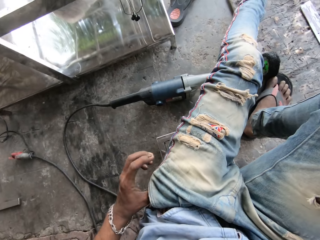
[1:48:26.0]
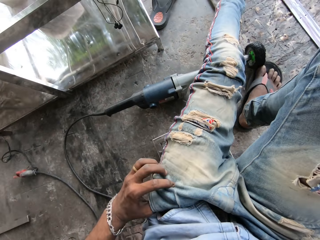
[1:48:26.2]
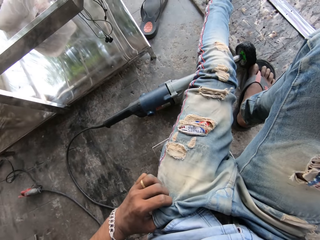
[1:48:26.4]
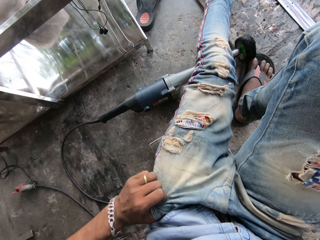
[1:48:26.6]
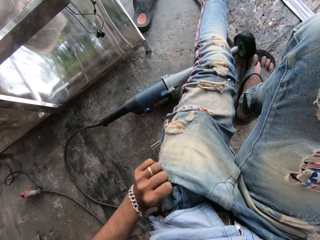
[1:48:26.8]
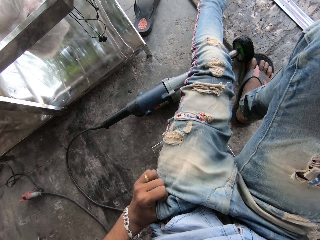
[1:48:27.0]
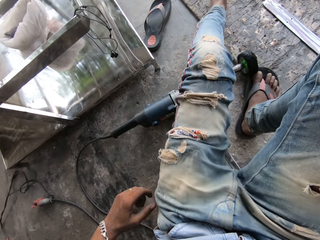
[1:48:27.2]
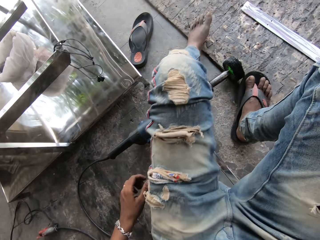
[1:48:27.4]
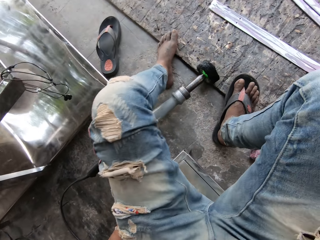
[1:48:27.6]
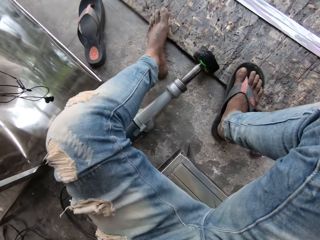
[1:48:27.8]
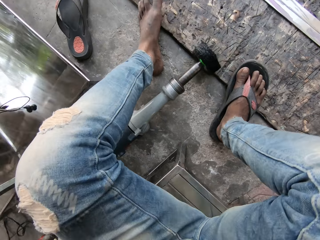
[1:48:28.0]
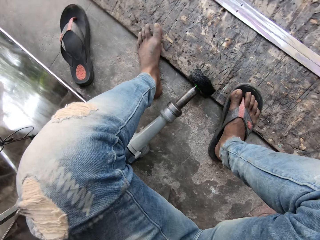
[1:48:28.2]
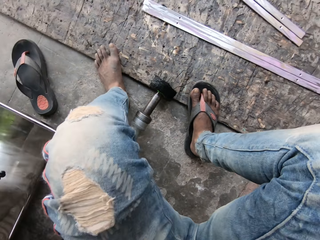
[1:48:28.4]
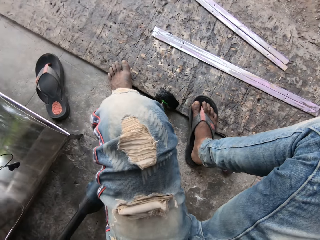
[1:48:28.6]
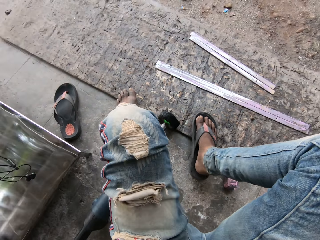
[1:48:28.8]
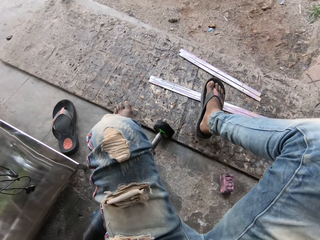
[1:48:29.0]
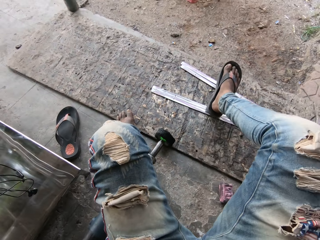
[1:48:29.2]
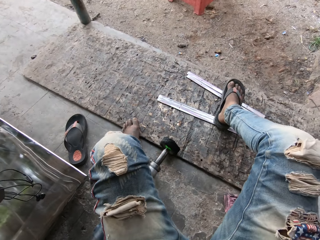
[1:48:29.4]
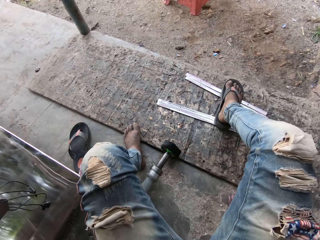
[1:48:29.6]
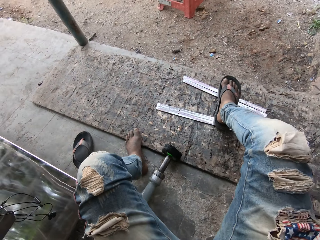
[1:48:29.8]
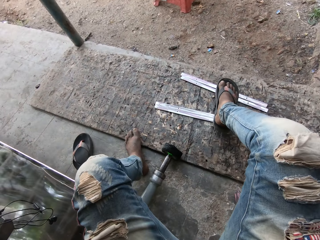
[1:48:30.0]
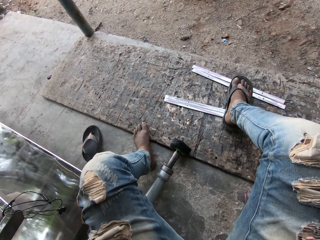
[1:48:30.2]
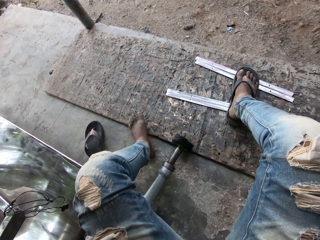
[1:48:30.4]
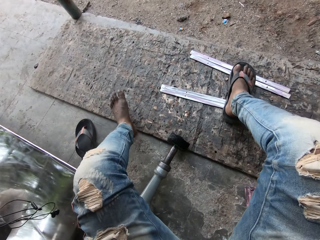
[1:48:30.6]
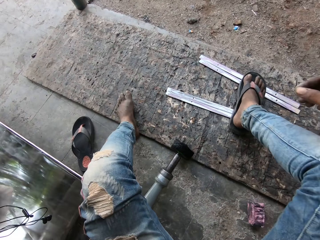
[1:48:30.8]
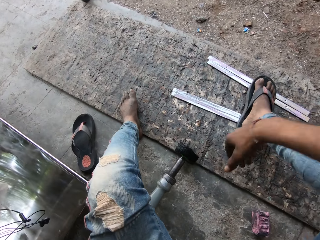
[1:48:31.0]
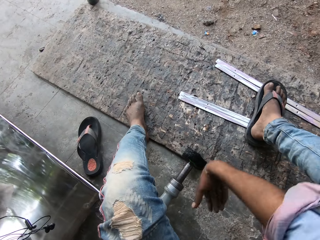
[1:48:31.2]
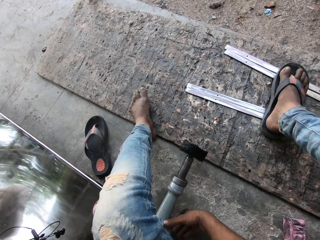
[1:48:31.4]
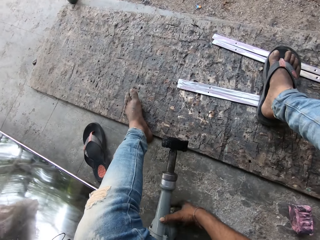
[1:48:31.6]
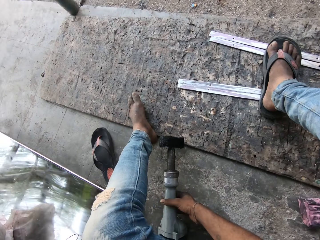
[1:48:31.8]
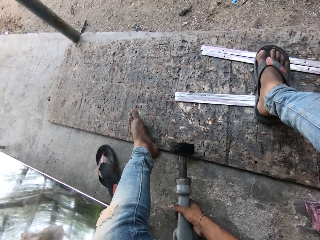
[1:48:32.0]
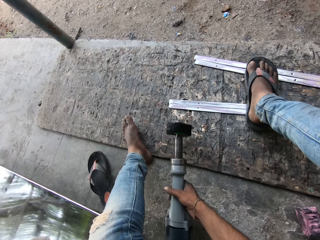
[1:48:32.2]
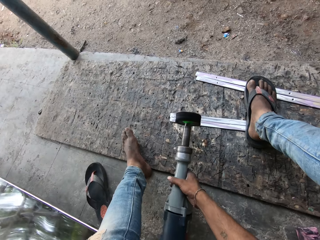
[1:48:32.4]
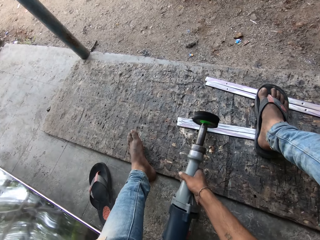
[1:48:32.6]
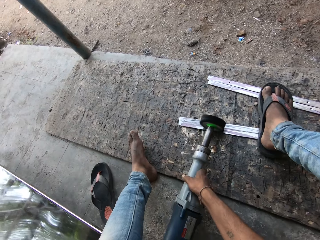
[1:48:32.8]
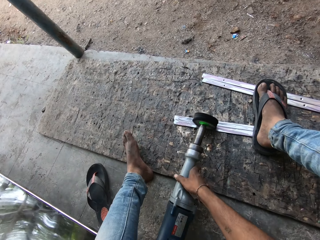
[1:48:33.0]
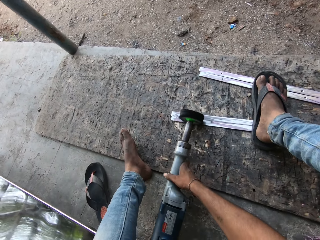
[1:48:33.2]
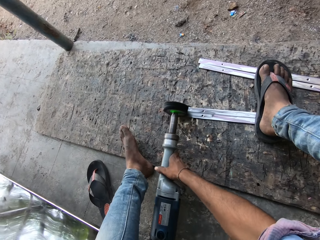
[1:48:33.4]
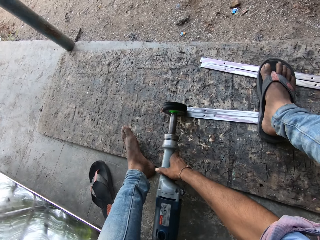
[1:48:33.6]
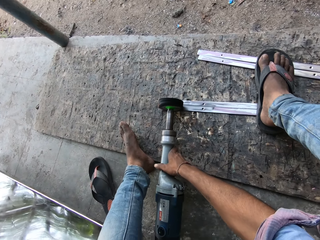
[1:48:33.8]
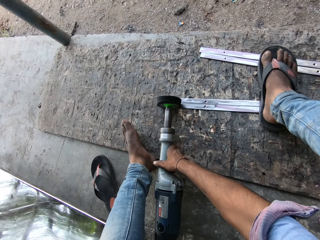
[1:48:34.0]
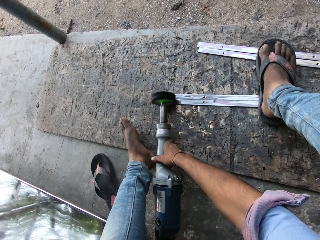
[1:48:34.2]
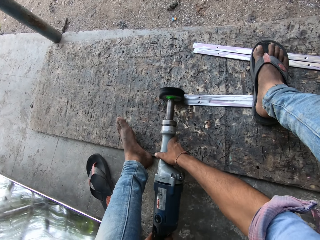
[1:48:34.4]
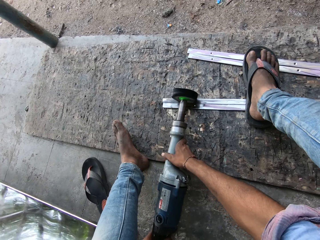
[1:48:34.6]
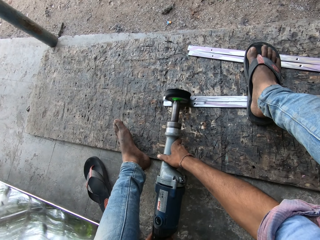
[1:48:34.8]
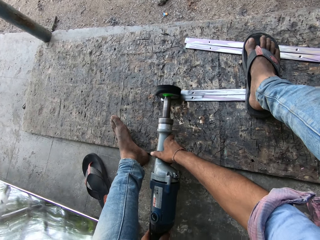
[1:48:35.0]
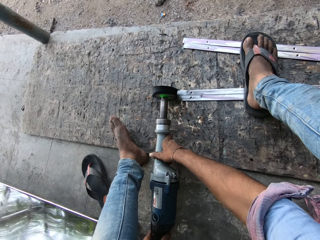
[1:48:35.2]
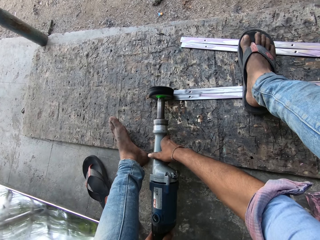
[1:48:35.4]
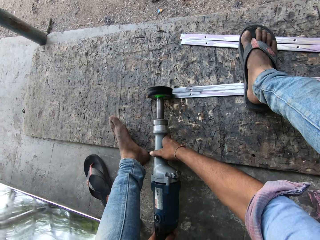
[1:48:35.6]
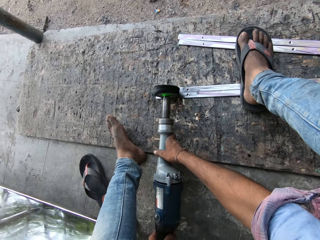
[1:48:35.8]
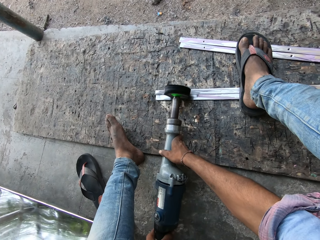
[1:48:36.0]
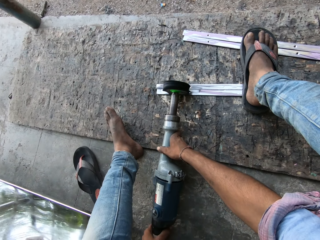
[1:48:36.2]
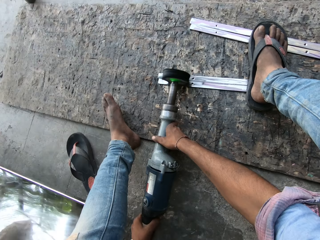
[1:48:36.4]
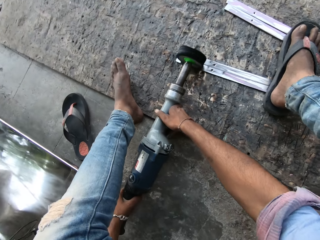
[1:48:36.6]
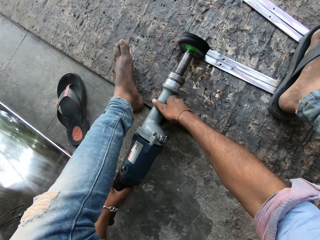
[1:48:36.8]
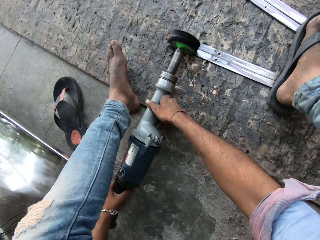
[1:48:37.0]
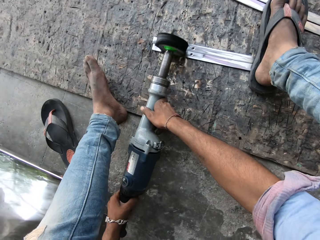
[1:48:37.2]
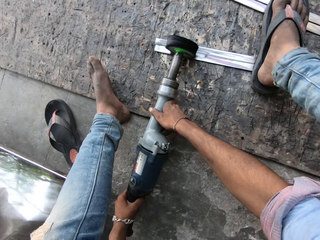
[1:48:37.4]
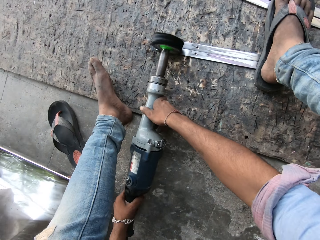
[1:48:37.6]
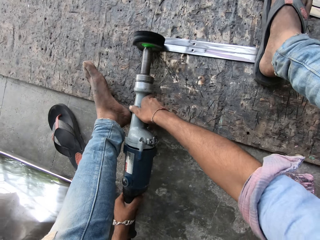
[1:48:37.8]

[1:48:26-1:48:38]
The camera wearer adjusts his trouser pocket. He pushes his phone in his pocket. He steps on the pieces of steel. He picks up the stainless steel polishing machine. He polishes the steel with the stainless steel polishing machine.

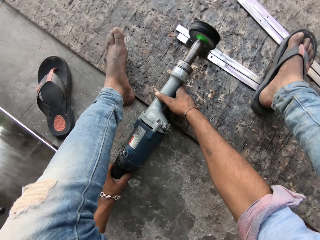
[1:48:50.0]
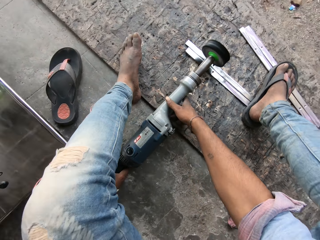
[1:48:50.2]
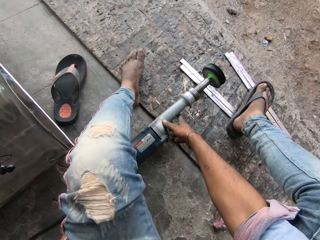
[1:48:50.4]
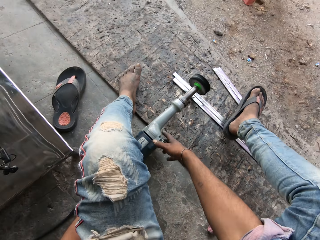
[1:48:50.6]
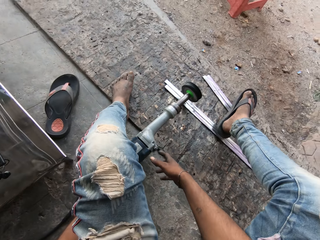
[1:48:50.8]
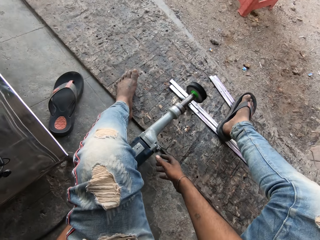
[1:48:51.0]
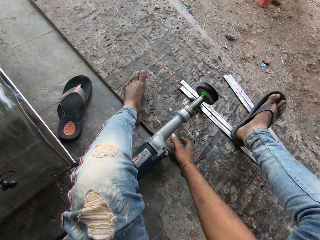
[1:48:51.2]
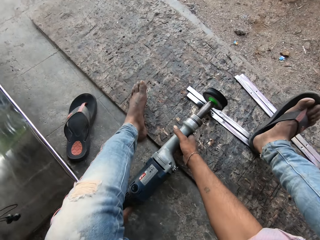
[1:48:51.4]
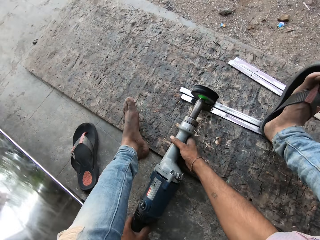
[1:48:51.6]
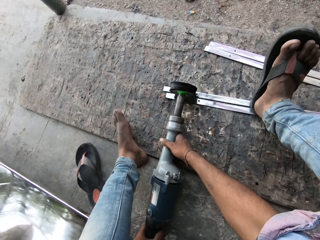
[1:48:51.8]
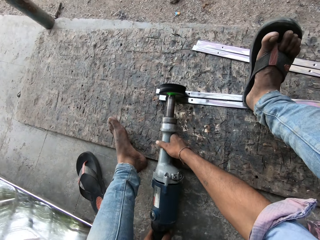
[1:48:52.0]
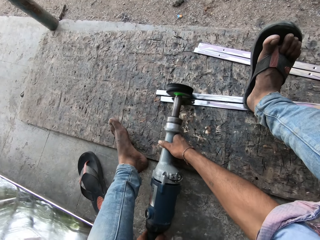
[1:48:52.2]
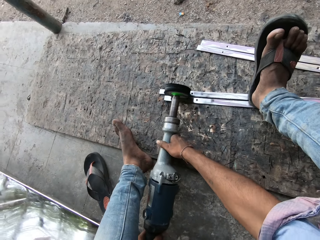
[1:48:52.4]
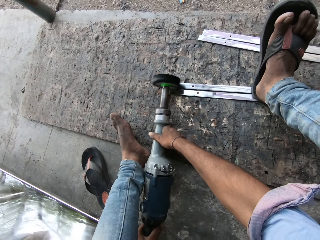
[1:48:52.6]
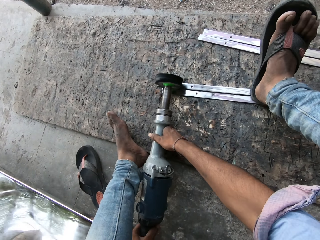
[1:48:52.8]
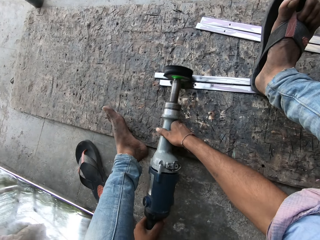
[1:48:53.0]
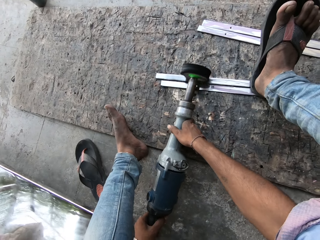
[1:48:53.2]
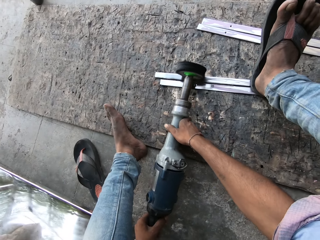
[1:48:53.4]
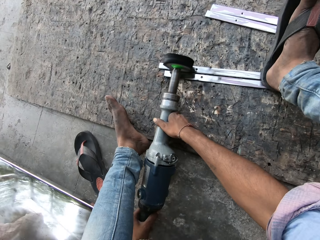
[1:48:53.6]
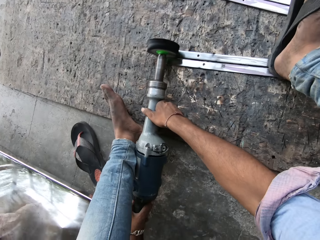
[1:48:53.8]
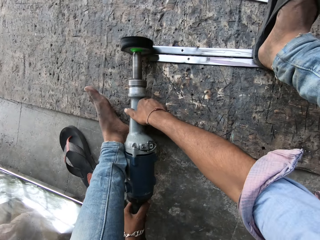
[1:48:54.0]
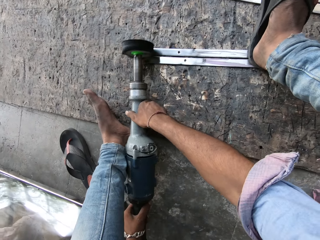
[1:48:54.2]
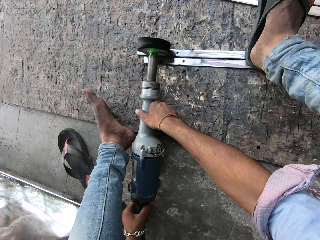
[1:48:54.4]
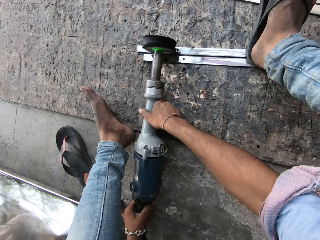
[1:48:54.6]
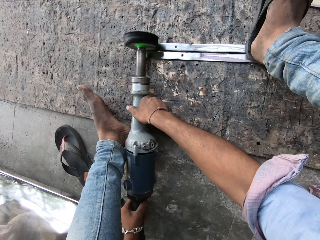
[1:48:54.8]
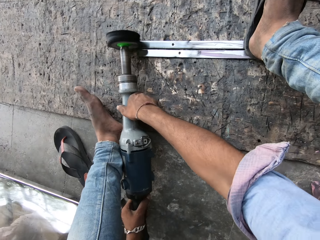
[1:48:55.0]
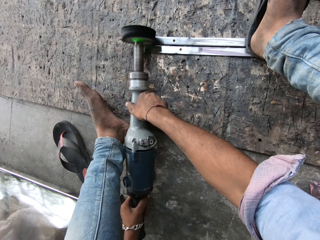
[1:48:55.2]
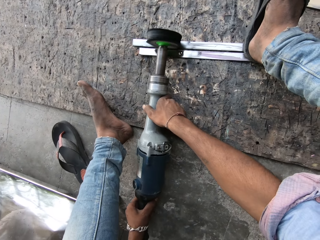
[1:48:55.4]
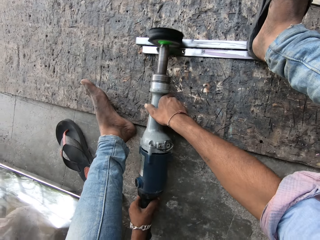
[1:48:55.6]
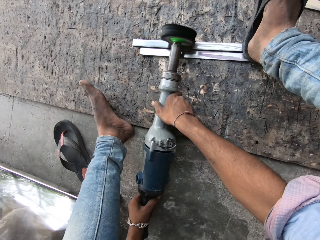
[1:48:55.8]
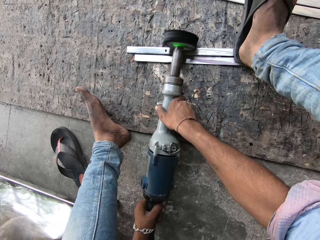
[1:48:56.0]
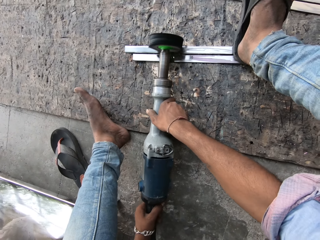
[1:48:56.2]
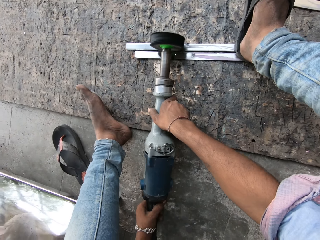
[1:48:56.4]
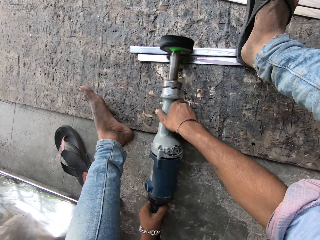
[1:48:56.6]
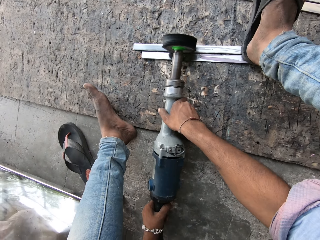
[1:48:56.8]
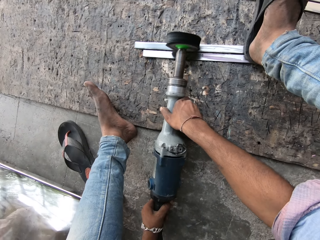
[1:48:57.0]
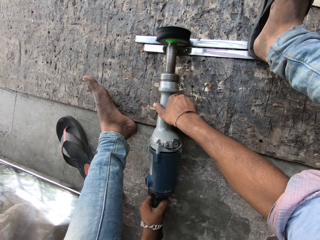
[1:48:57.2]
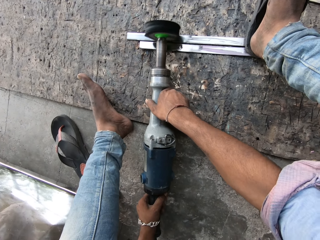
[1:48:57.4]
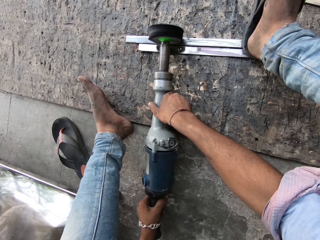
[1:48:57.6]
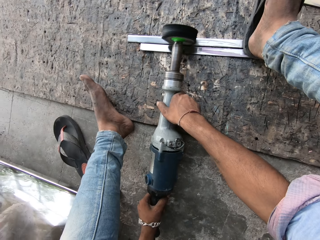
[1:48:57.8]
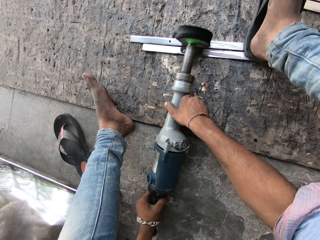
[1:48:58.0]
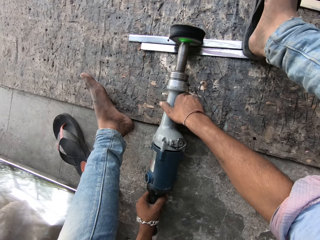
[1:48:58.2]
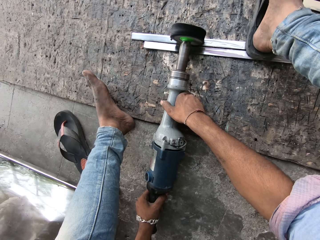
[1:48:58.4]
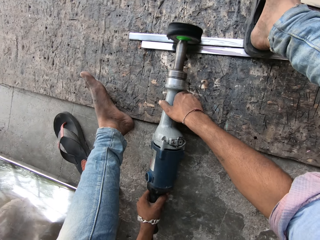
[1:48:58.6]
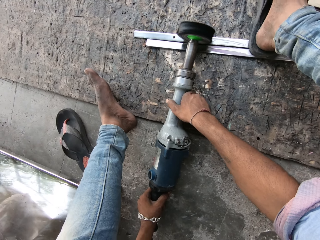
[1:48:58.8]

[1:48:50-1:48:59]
The camera wearer lets go of the stainless steel polishing machine. They polish the steel with the stainless steel polishing machine.
